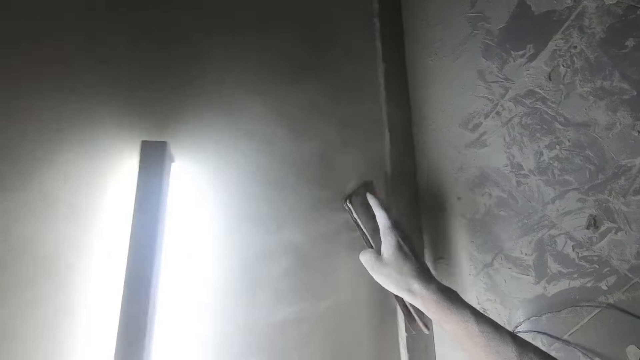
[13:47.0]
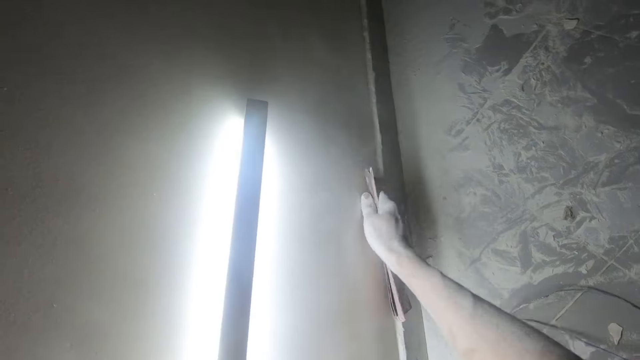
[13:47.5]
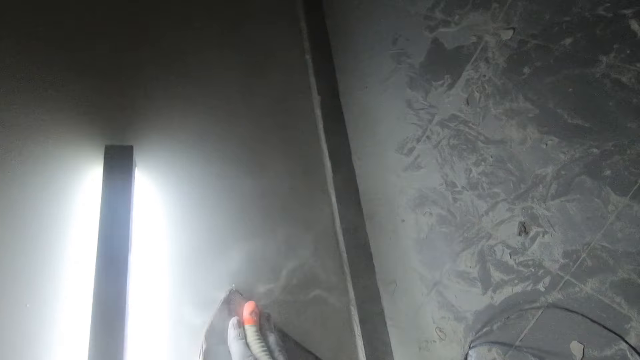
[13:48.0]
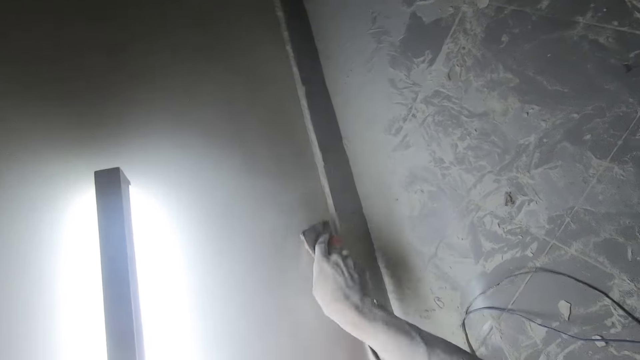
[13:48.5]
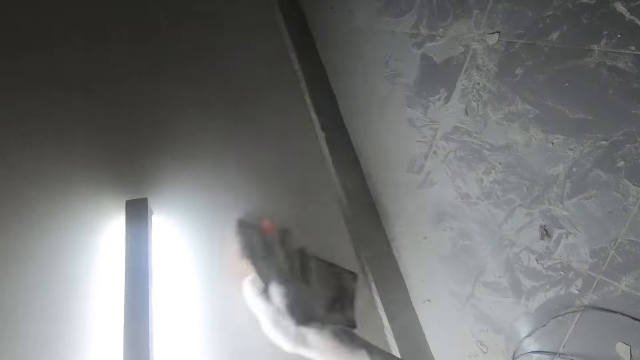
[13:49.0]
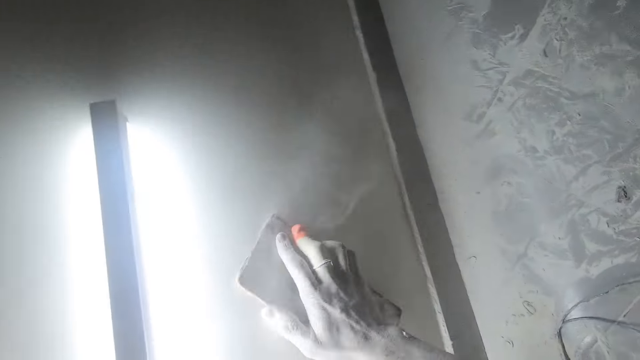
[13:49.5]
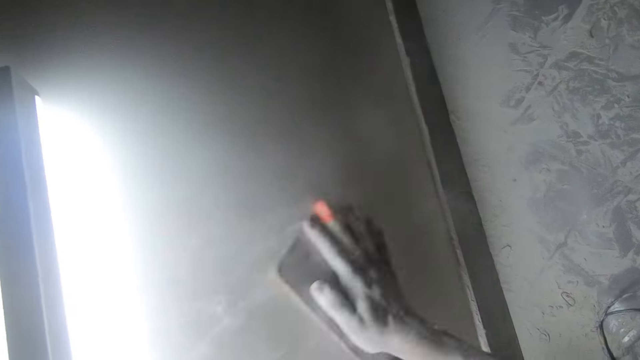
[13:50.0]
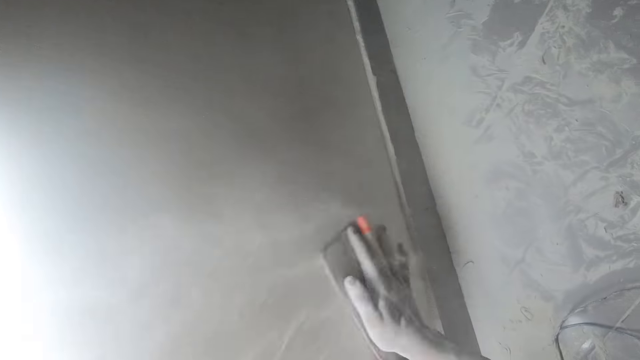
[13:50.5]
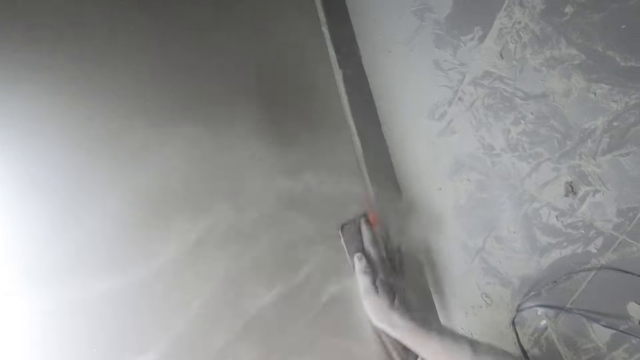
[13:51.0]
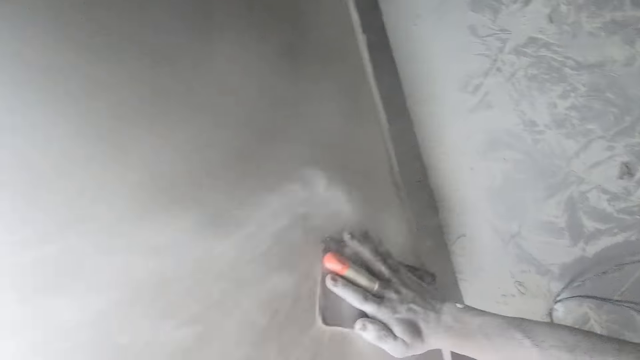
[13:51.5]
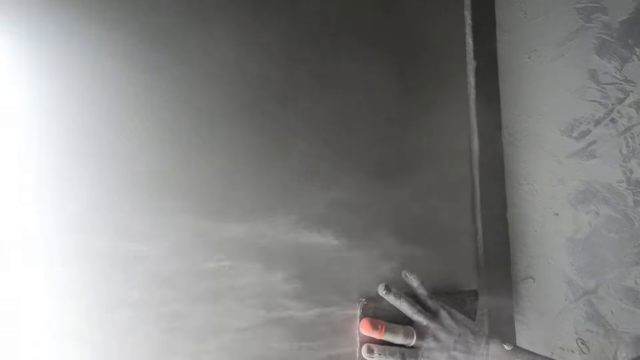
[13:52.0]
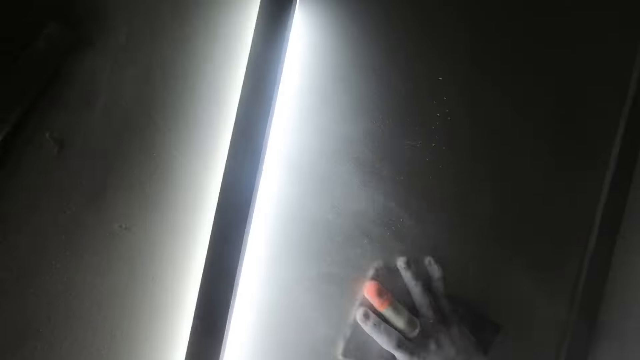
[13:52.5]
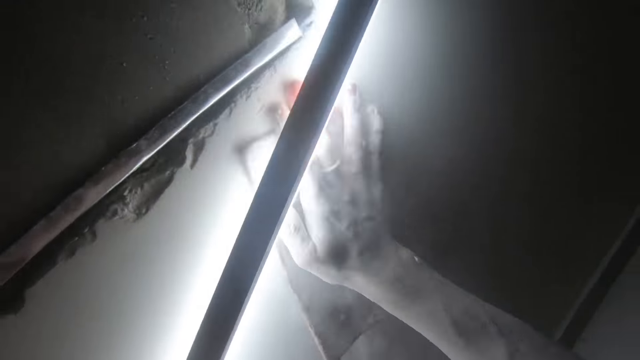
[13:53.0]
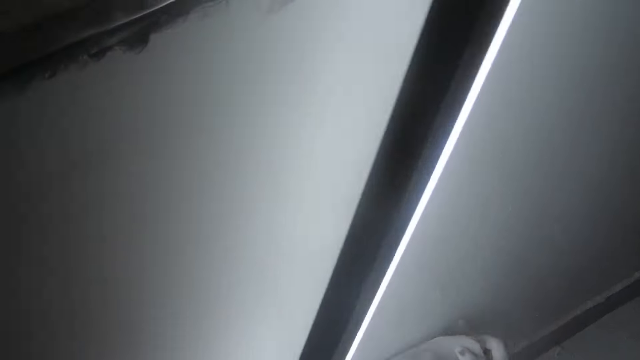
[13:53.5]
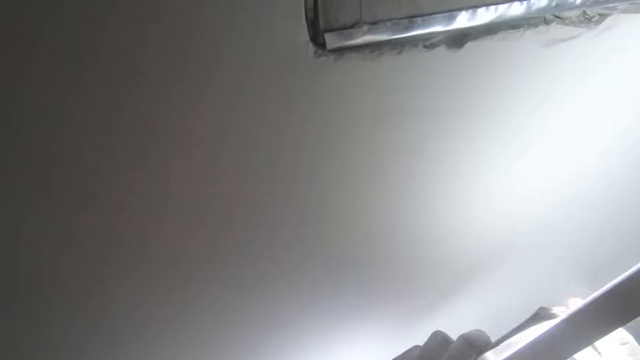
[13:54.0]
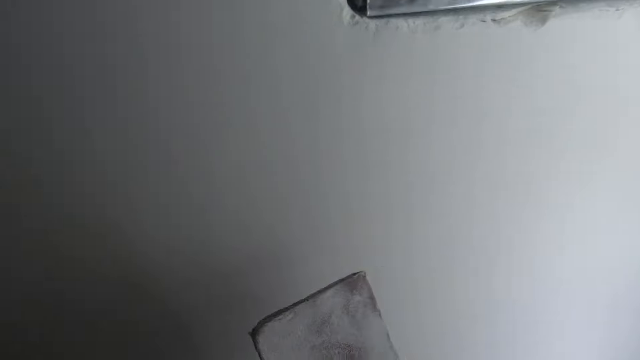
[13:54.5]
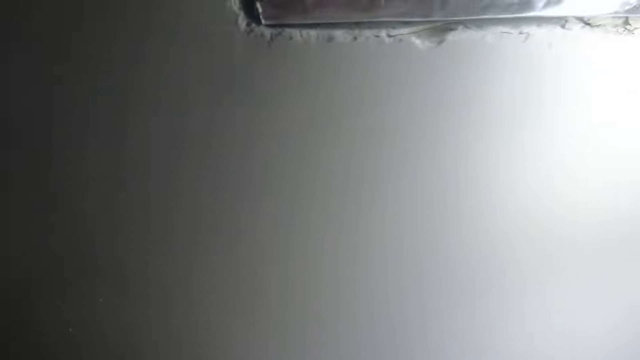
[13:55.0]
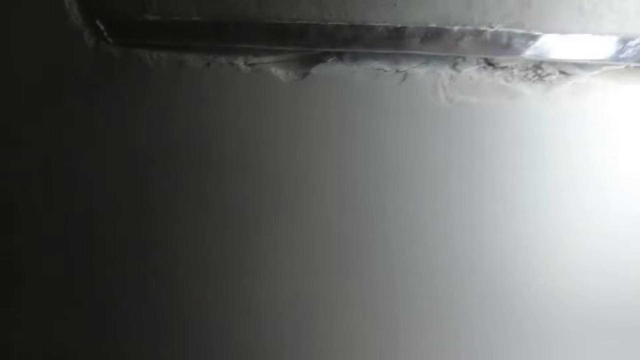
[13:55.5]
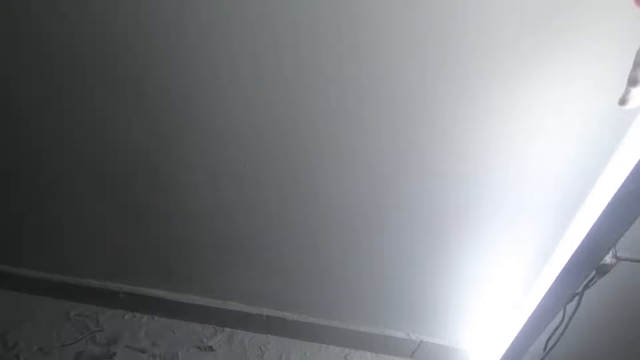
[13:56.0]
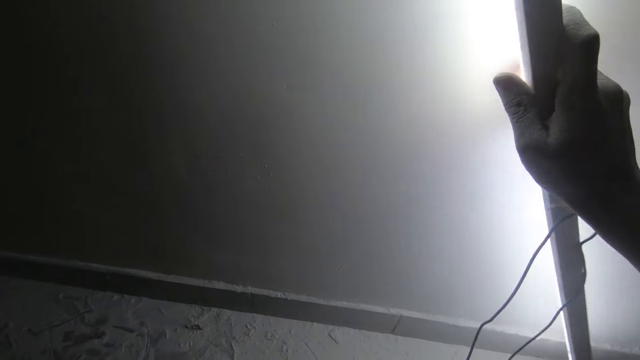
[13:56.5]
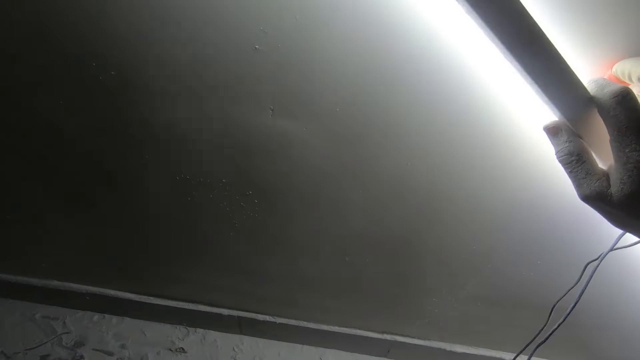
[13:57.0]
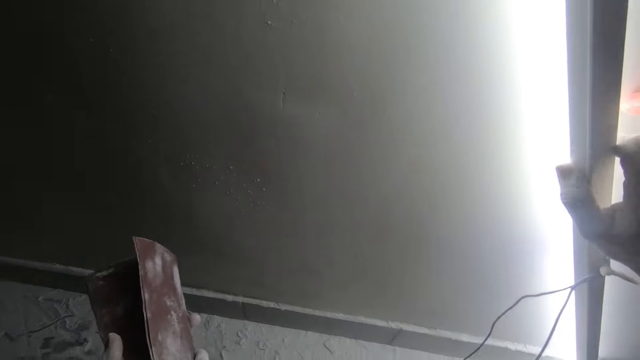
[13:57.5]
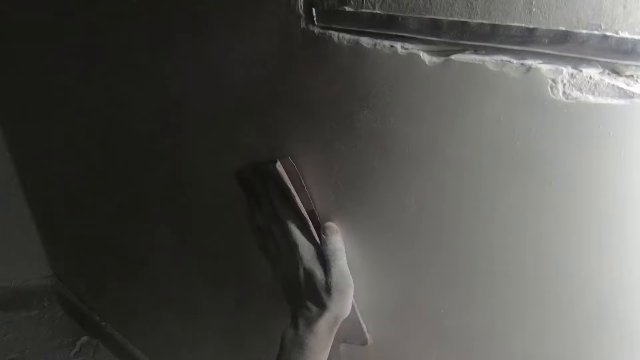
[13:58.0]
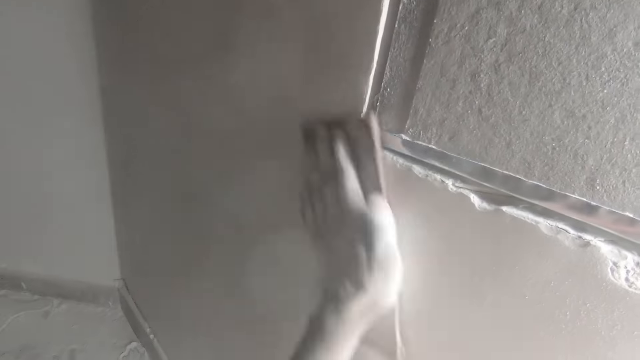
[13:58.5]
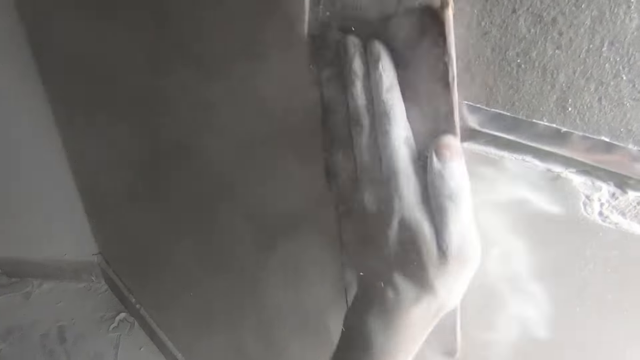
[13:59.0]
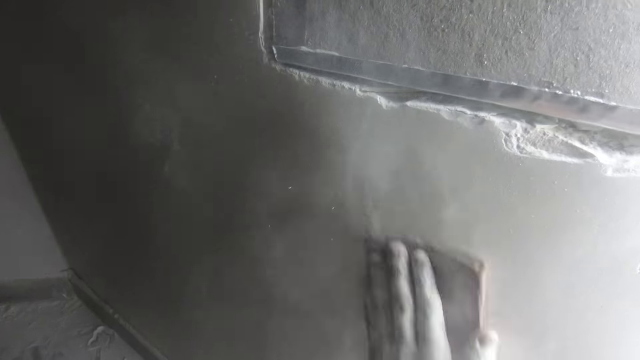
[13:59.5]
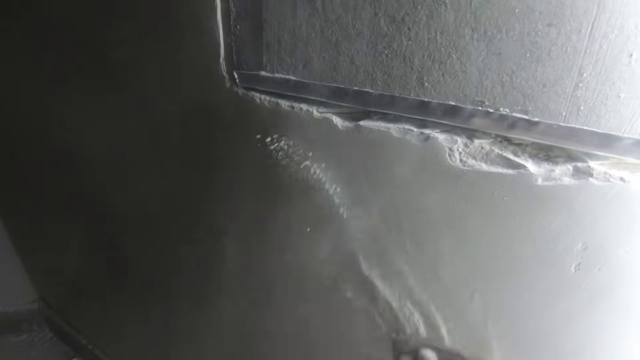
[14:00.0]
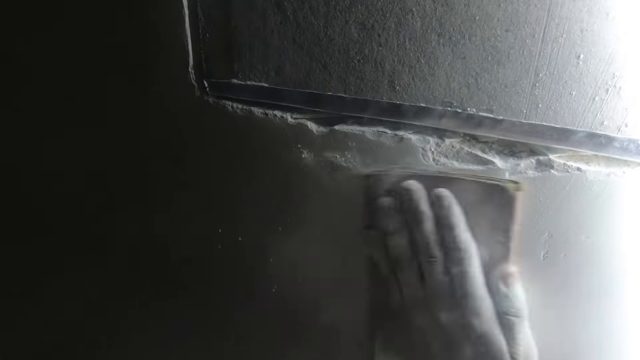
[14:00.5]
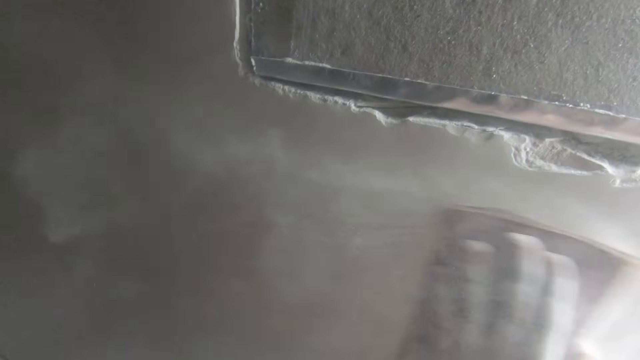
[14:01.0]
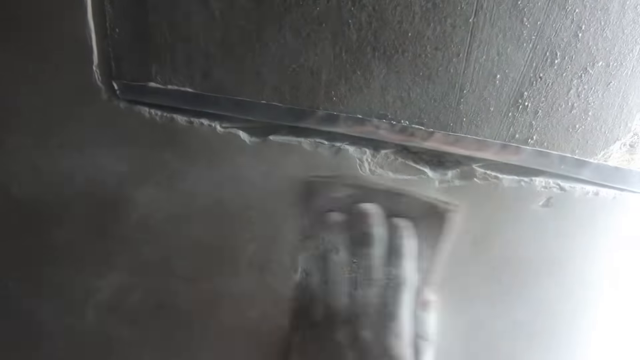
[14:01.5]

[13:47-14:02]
The camera wearer passes the sandpaper to his left hand. He passes the sensor LED light to his right hand. He holds the sandpaper with his left hand. He inspects the wall with the light. He sandpapers the wall with the sandpaper.

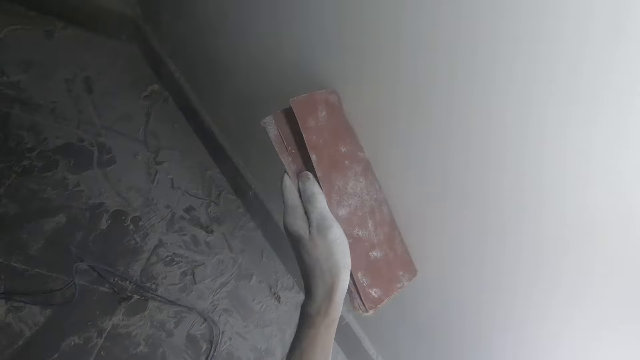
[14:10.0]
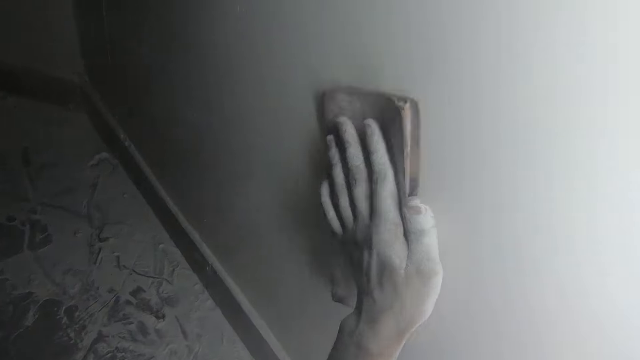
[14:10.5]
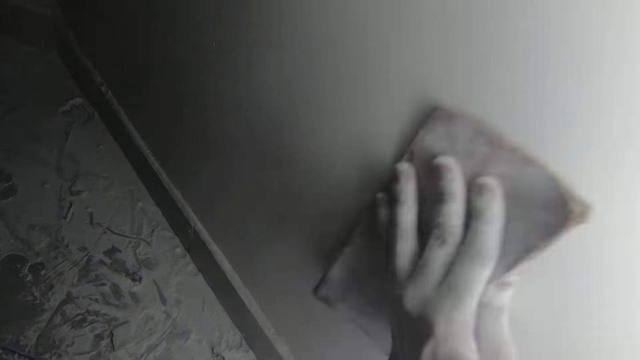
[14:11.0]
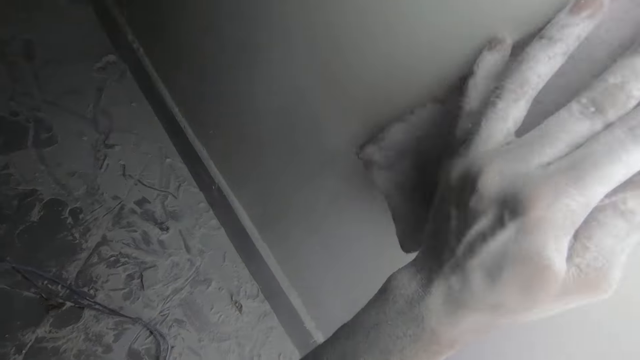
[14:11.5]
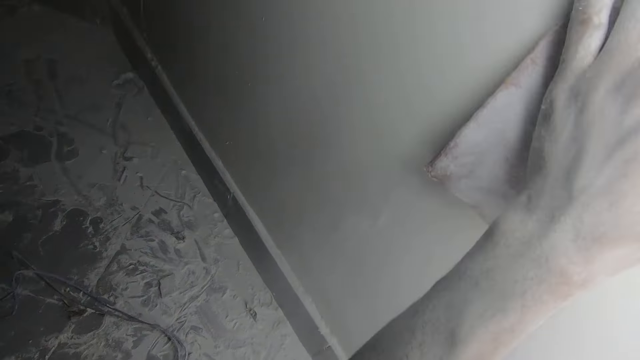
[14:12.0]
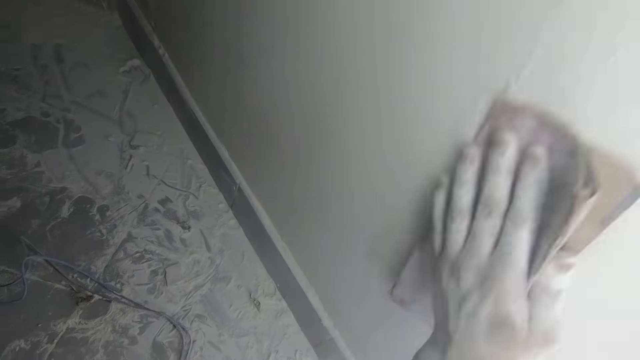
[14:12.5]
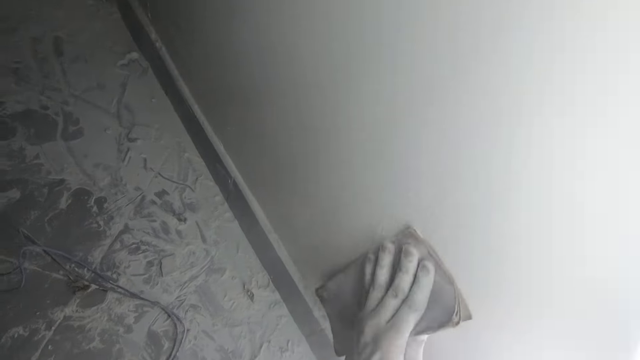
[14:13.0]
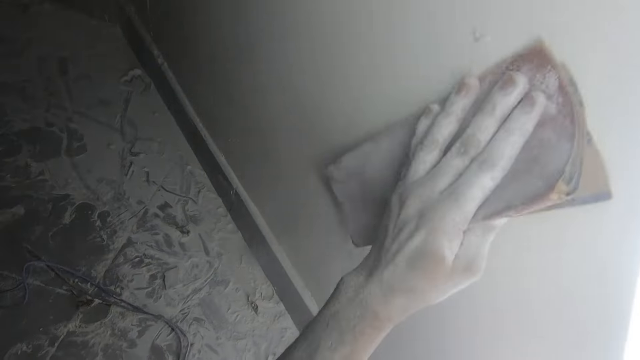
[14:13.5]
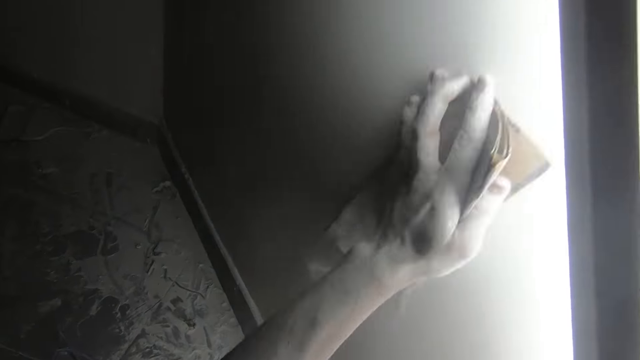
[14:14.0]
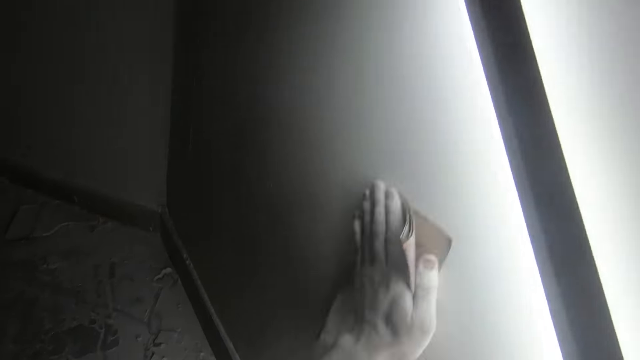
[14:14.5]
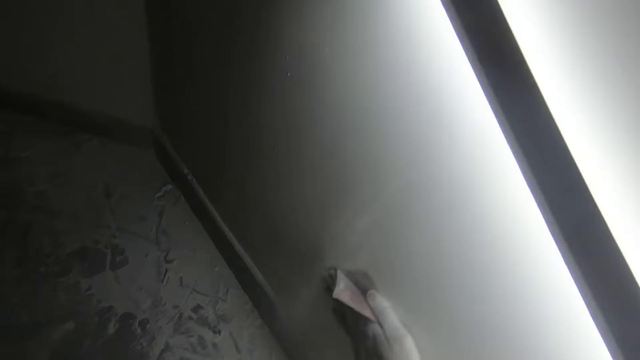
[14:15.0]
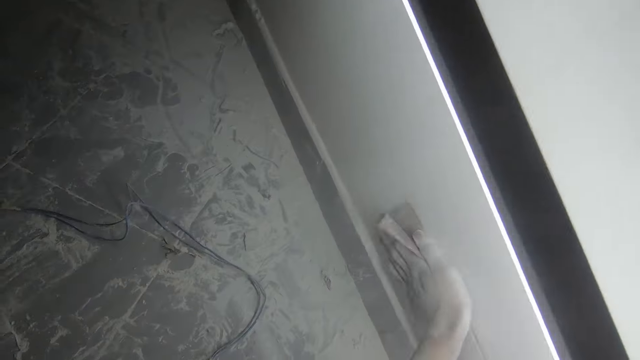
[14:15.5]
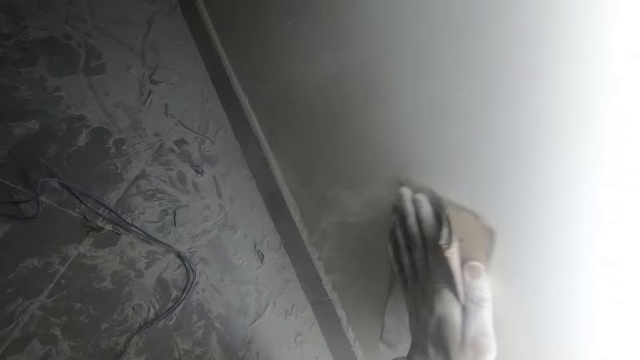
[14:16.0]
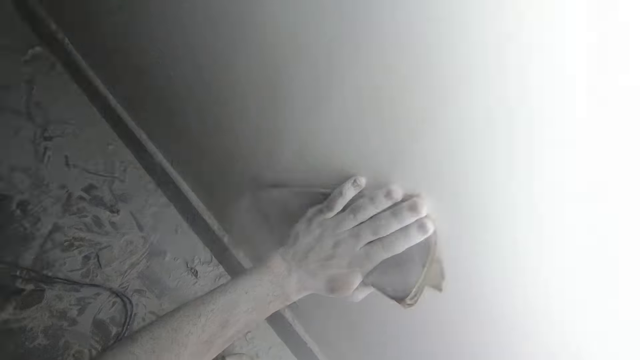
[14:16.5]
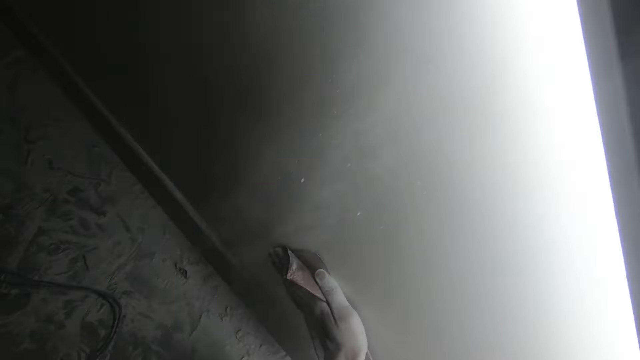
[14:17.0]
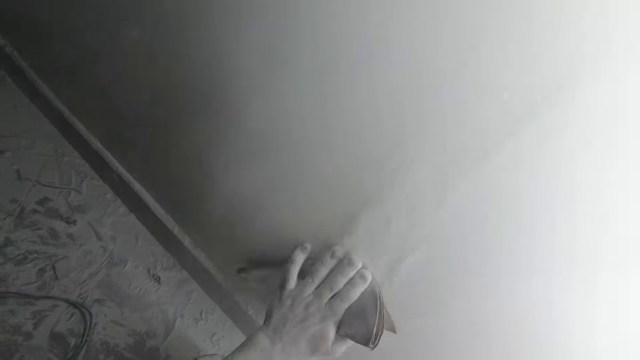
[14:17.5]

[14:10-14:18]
The camera wearer turns the sandpaper. They place the sandpaper on the wall. They sand the wall.
